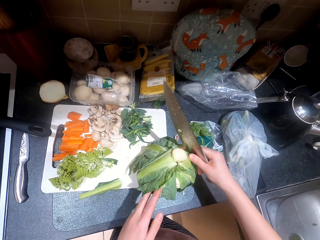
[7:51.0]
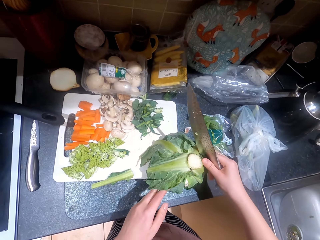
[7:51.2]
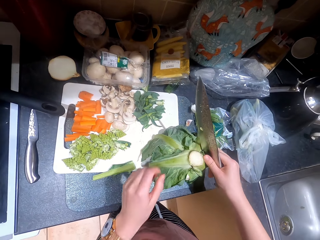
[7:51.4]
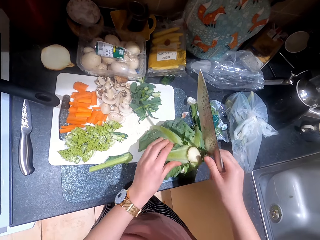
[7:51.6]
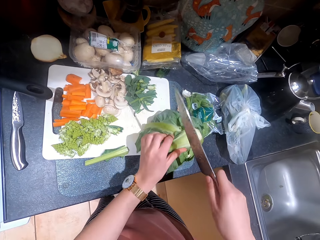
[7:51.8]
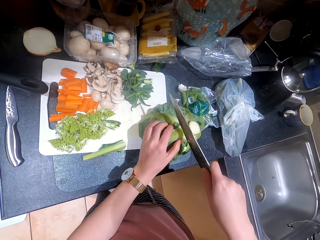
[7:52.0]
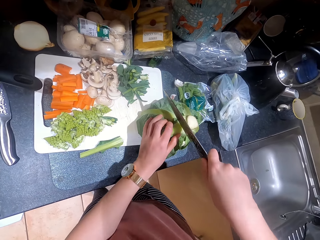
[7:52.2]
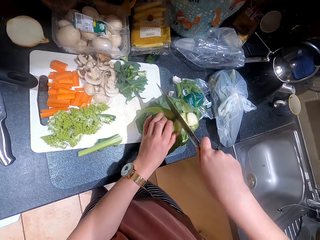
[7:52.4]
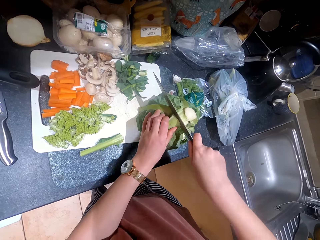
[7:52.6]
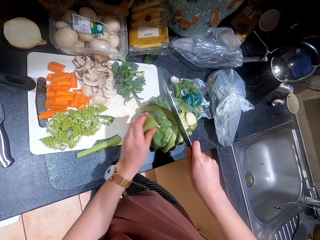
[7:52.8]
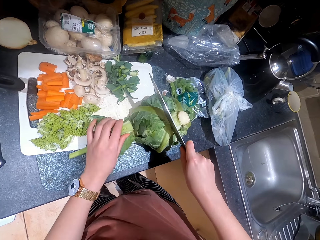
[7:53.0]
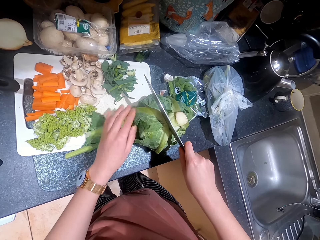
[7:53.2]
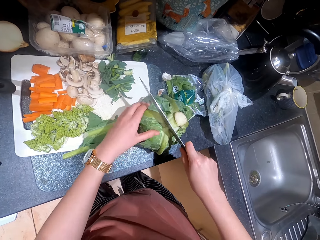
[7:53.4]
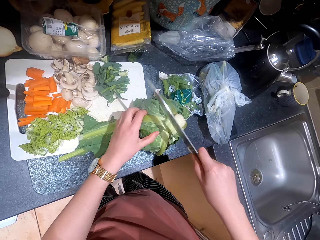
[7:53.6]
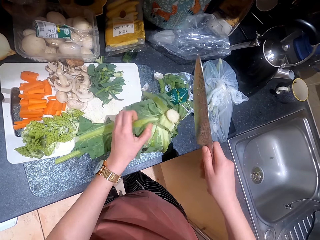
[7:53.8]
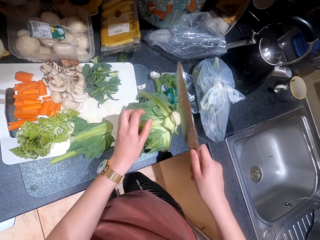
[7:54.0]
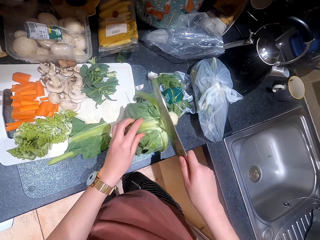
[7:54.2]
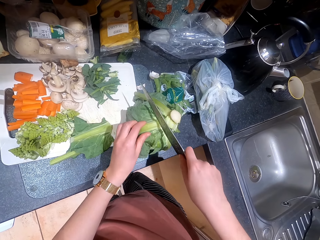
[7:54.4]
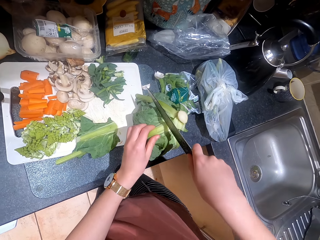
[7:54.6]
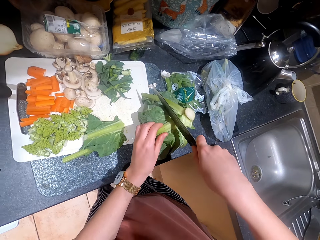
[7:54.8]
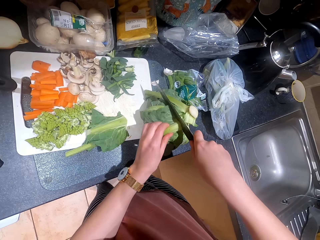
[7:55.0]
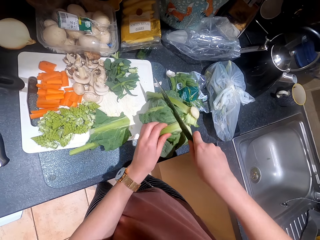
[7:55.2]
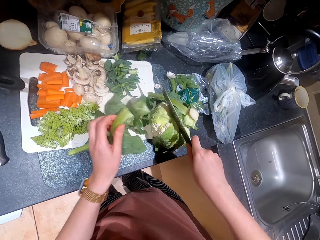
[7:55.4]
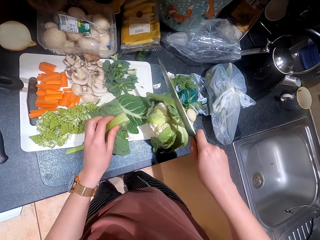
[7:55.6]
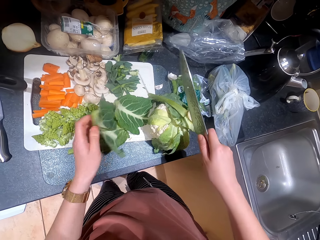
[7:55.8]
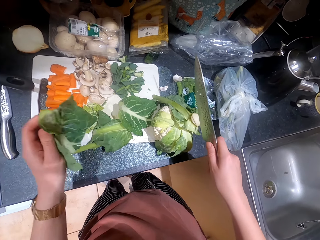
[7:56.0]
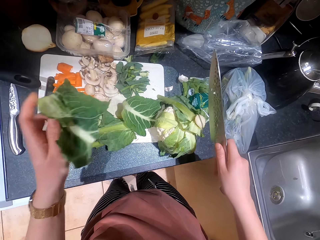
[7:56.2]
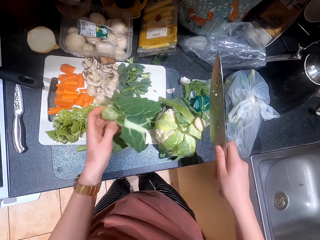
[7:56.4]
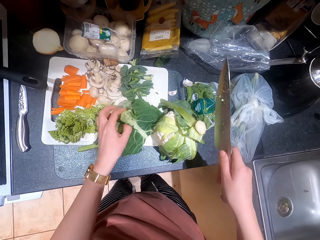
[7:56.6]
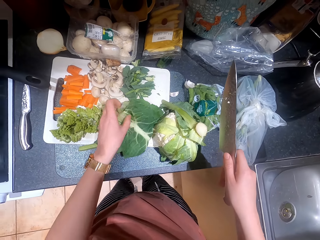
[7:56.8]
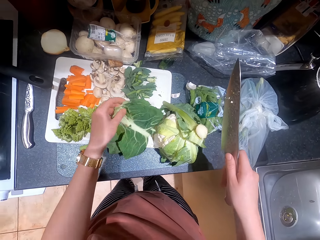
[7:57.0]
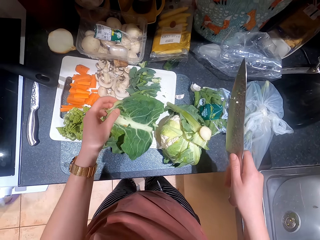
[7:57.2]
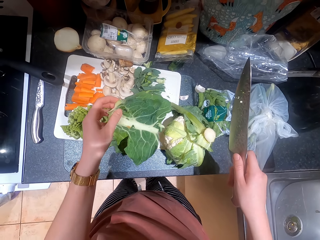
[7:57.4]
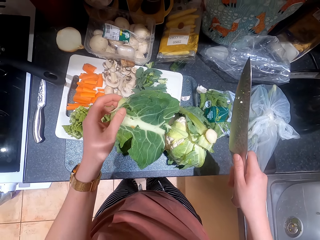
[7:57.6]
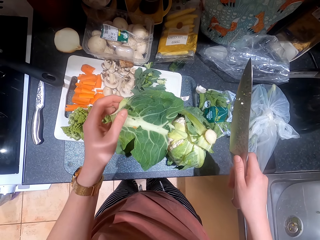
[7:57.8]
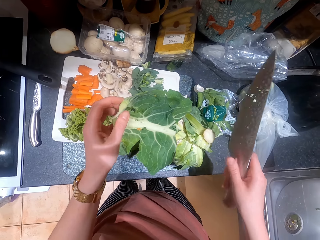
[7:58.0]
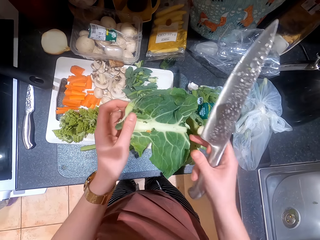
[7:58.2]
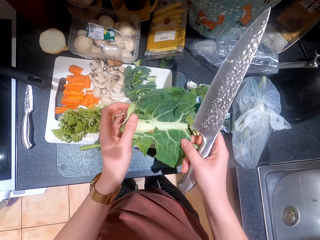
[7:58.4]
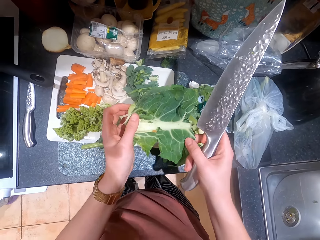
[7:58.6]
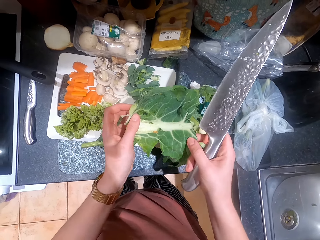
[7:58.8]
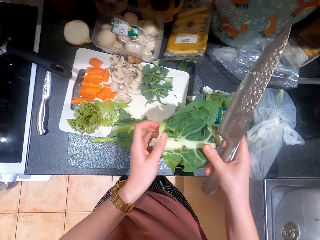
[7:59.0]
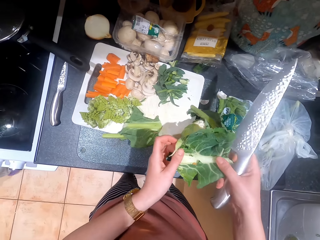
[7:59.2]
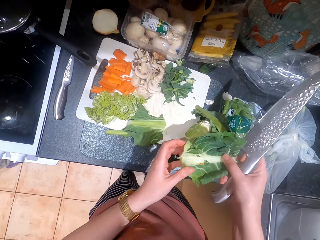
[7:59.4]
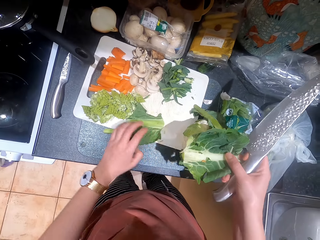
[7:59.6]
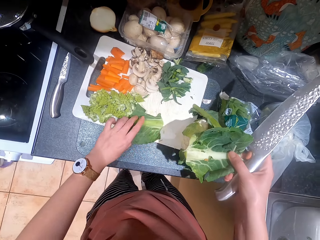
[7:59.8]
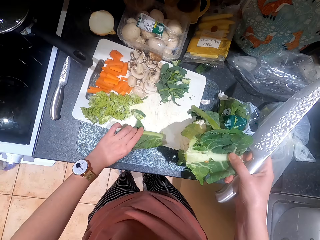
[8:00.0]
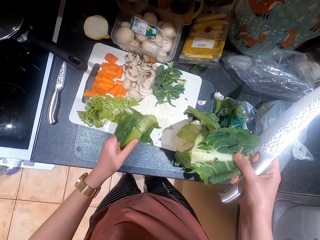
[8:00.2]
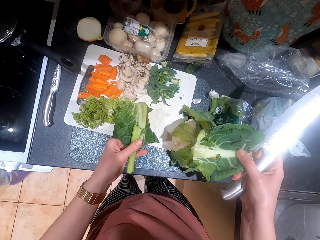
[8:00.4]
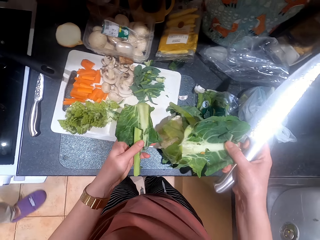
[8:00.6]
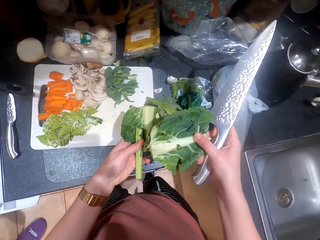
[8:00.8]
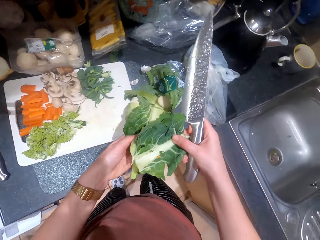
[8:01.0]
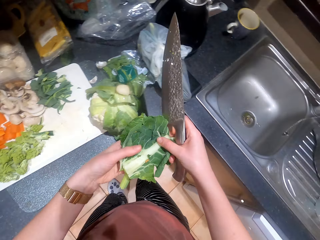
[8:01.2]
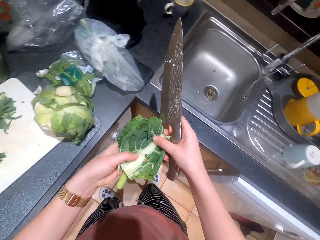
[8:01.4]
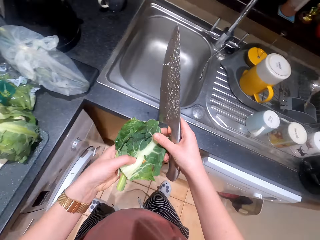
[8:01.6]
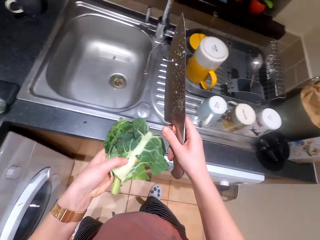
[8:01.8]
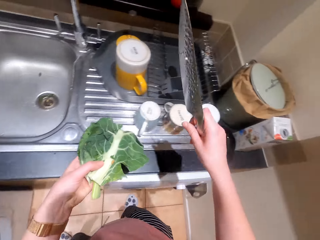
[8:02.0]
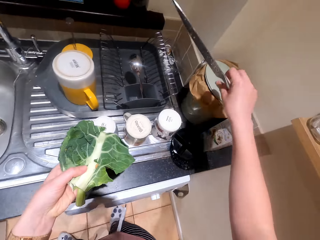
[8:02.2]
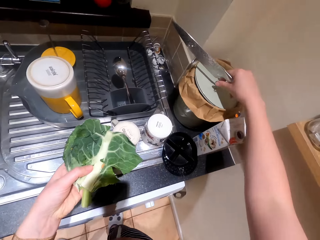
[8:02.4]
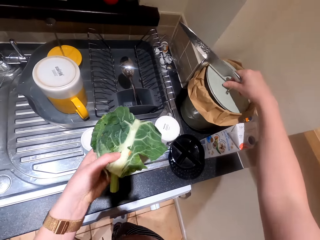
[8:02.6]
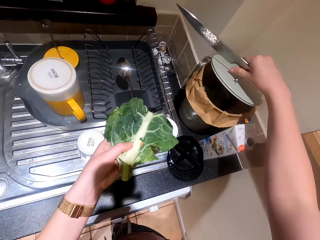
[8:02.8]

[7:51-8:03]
The camera wearer cuts the cauliflower leaf. They pick up cauliflower leaves. They converse with a woman. They pick up the cauliflower leaves.

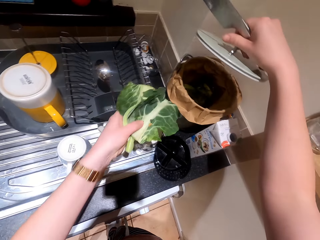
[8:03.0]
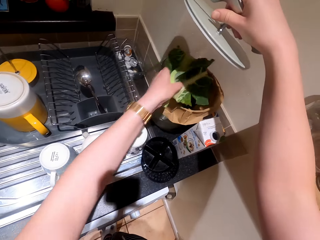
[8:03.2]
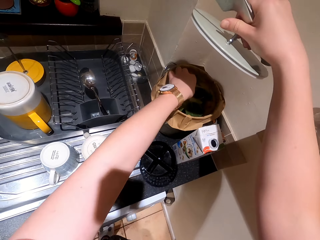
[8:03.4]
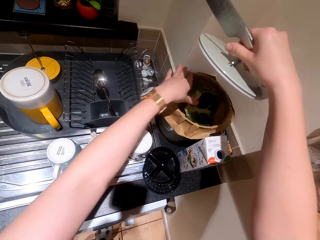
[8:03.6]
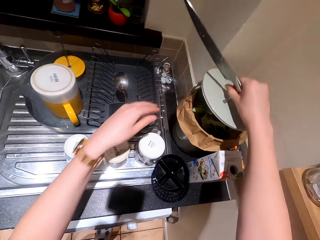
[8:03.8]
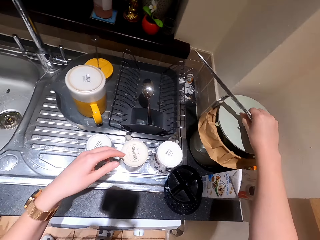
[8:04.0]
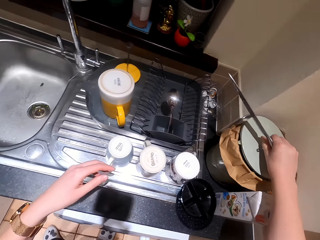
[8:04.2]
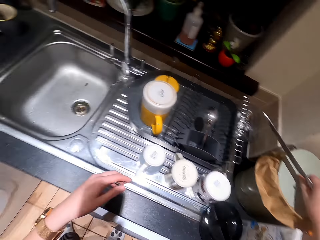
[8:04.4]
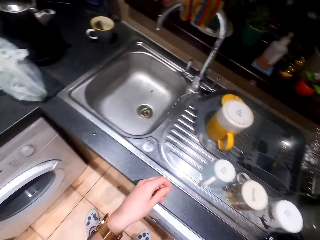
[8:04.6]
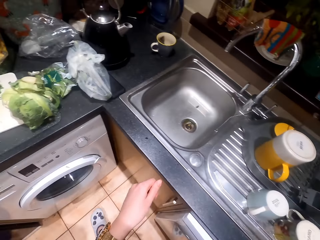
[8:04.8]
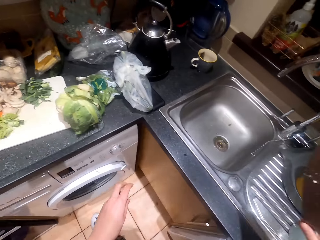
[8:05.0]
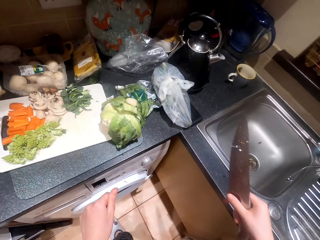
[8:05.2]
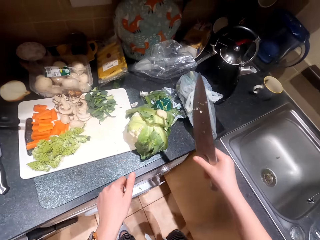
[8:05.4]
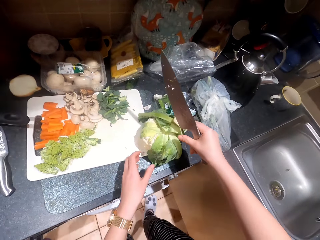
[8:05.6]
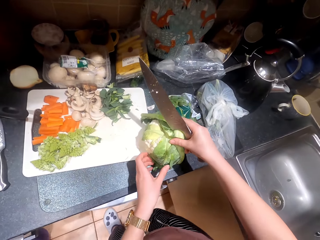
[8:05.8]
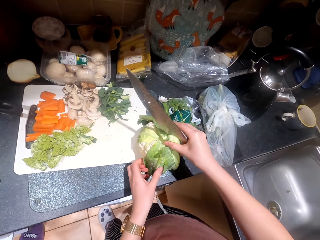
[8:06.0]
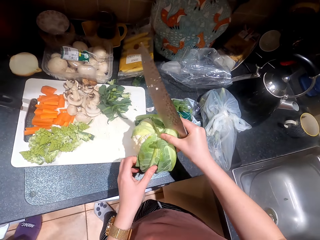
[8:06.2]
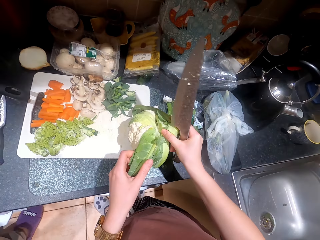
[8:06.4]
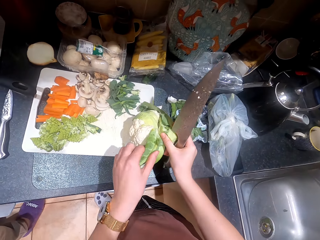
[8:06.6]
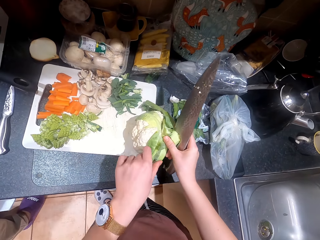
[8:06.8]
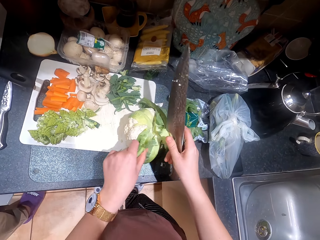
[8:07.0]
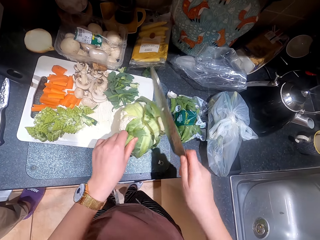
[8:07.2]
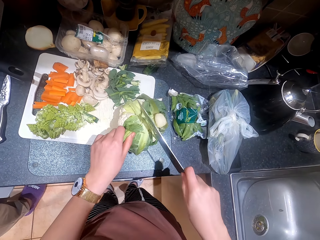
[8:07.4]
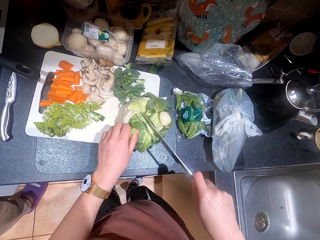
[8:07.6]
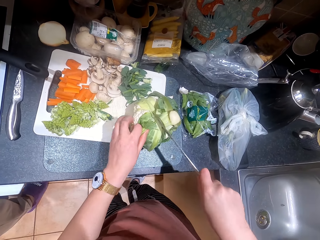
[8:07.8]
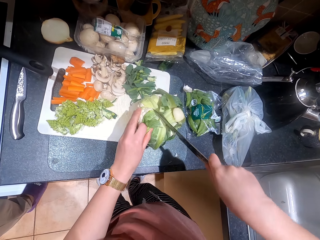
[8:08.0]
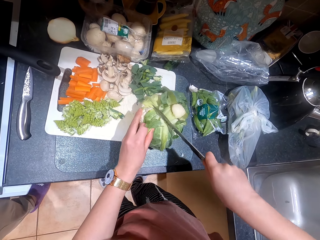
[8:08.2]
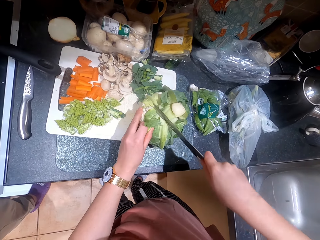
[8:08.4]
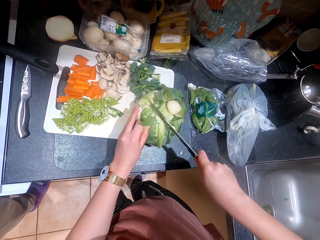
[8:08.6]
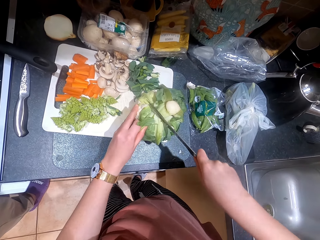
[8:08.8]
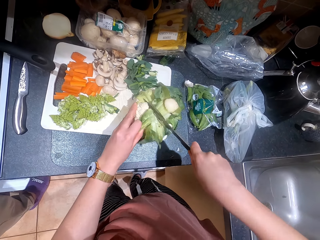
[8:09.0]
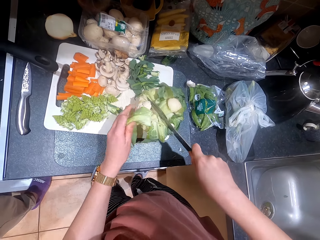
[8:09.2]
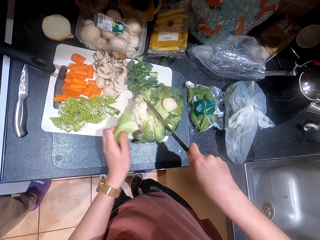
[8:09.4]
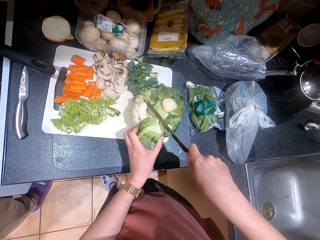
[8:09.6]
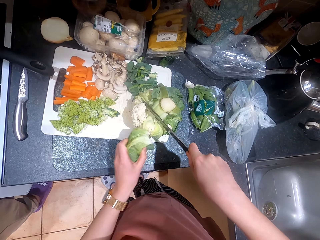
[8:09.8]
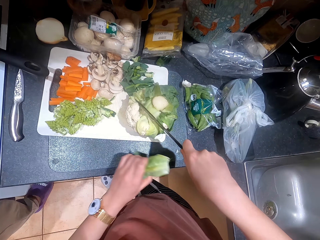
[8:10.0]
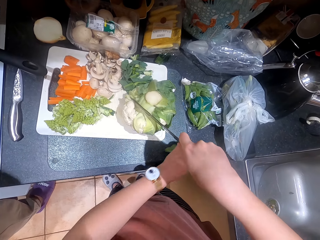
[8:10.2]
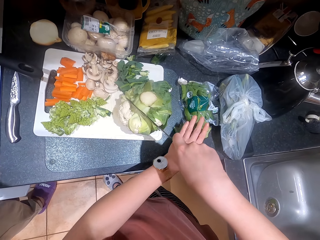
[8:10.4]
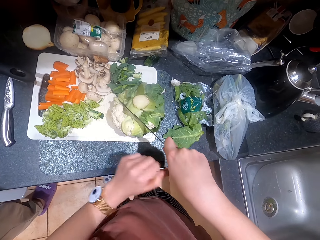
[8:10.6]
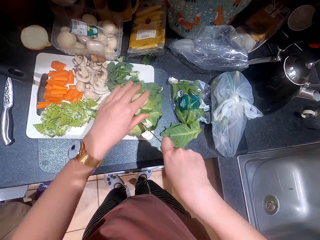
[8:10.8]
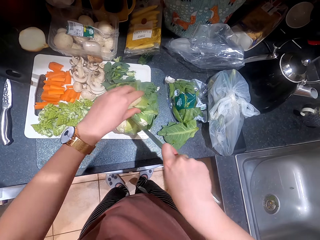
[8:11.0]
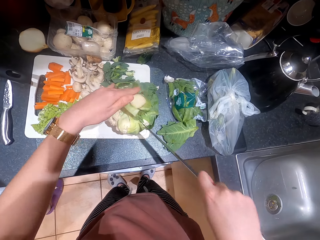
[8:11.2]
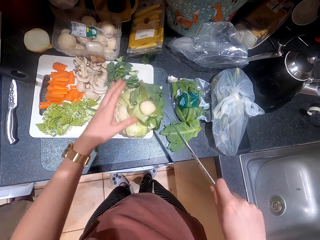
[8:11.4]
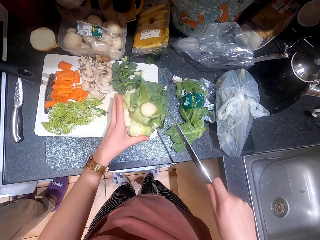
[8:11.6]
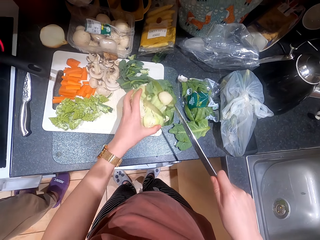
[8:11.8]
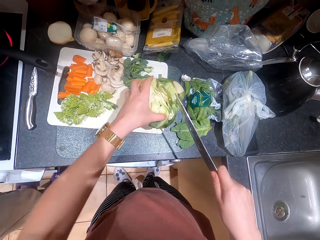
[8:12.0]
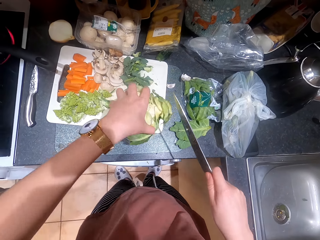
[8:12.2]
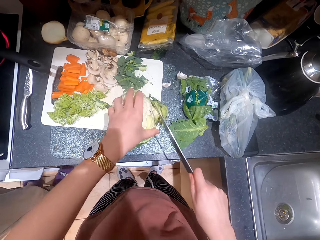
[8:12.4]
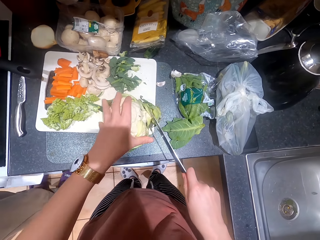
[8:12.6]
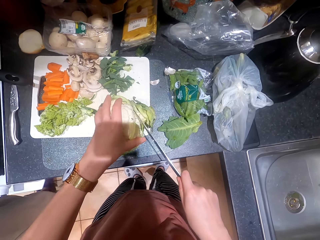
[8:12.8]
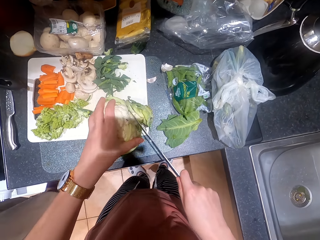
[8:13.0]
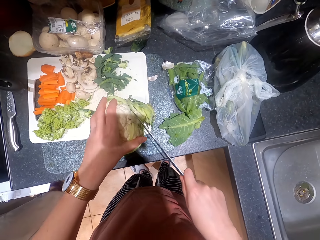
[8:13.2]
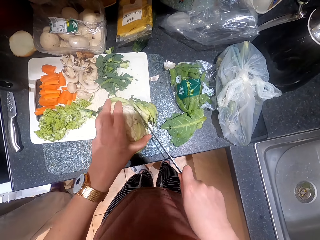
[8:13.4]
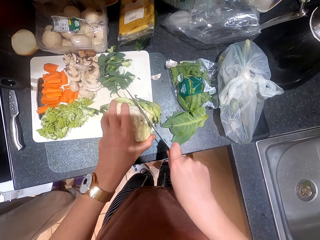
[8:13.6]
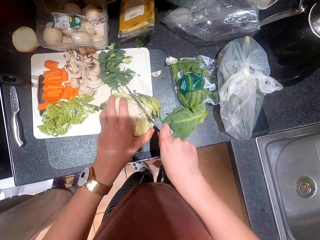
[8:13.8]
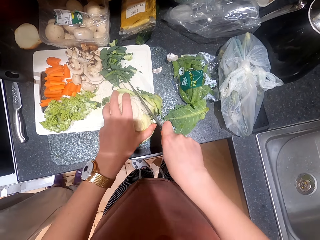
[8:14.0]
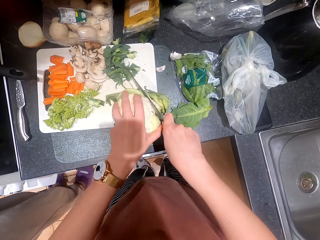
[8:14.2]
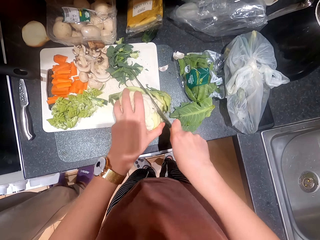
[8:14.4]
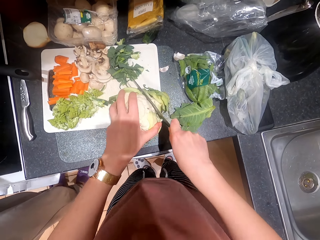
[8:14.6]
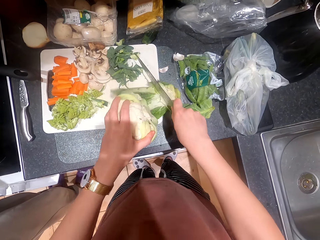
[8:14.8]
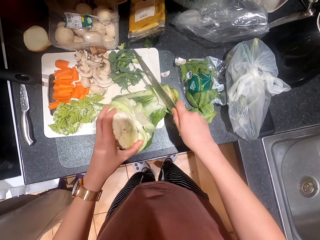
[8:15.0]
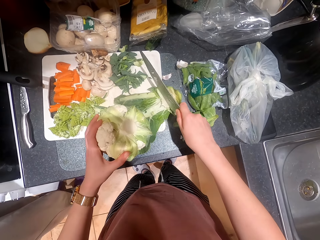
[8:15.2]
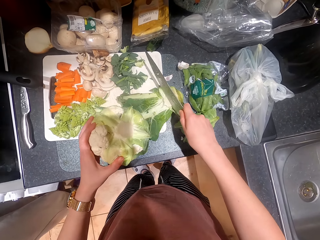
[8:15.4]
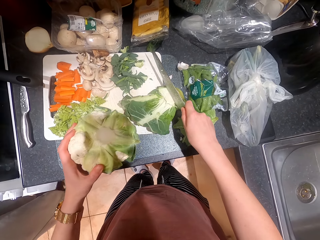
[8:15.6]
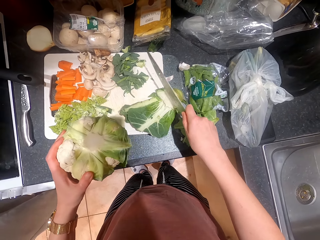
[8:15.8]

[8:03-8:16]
The camera wearer opens the bin. They drop cauliflower leaves in the bin. They close the bin. They cut the cauliflower. They cut the leaf.
